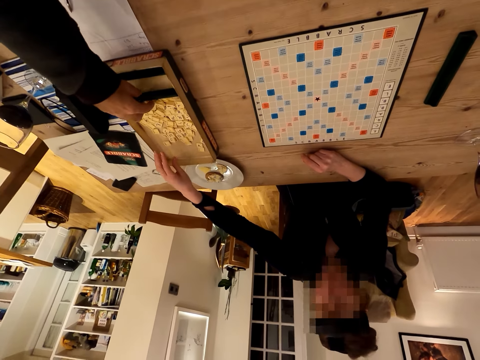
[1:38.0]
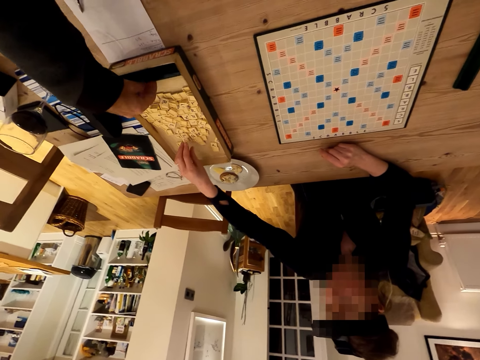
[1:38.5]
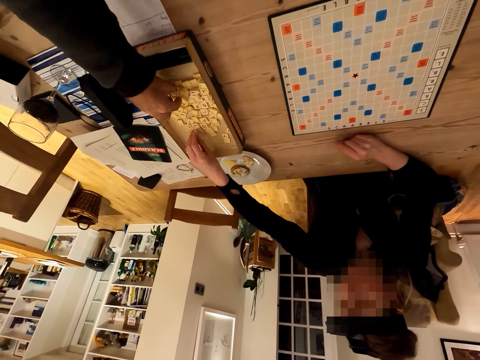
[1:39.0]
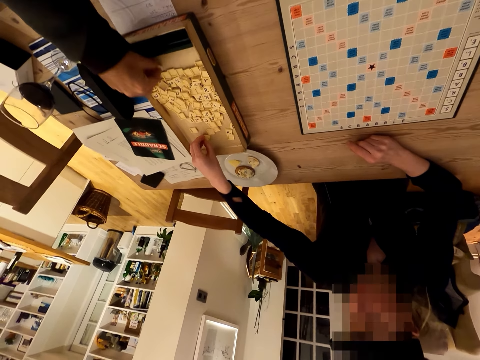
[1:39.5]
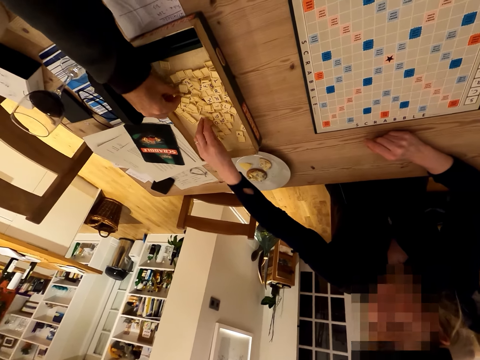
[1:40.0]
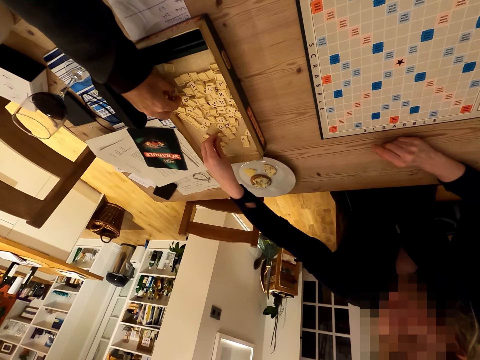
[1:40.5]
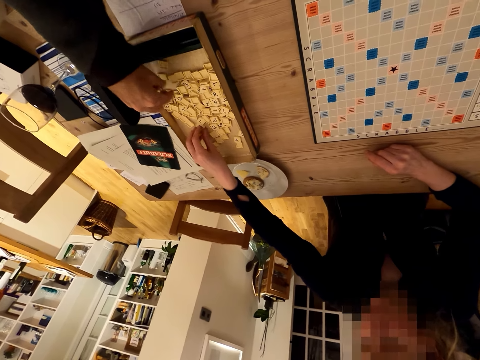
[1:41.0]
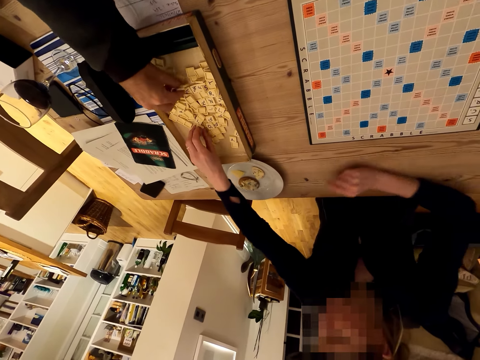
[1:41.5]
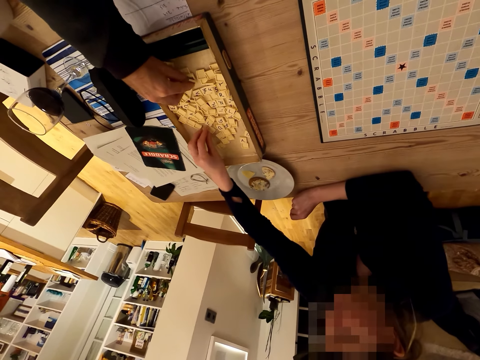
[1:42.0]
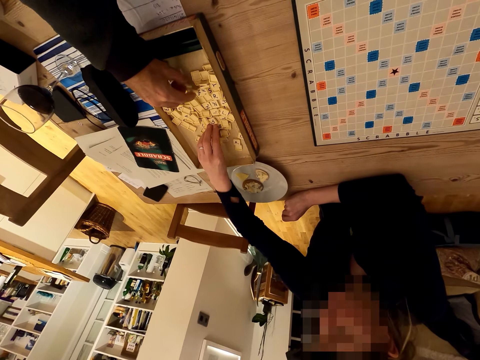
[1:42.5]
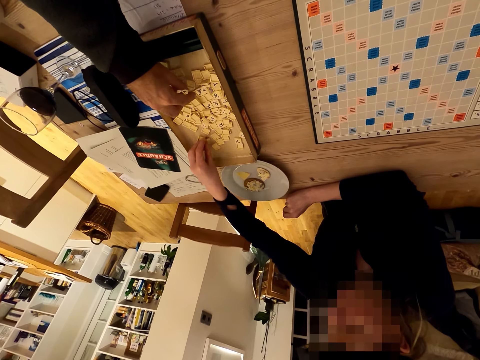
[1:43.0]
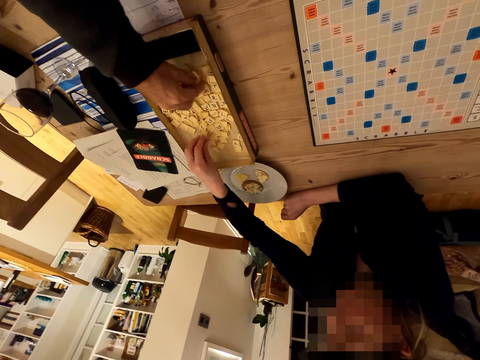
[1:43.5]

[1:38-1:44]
The camera wearer adjusts a rack in the scrabble box. The camera wearer and a woman upturn the tiles. The camera wearer arranges scrabble pieces alongside the woman.

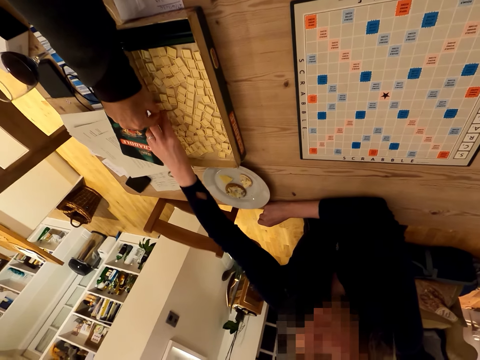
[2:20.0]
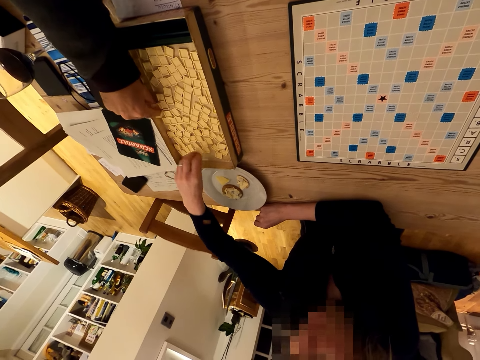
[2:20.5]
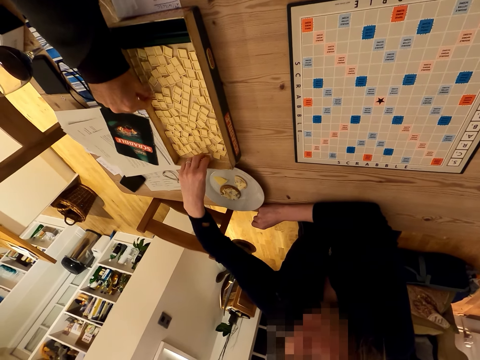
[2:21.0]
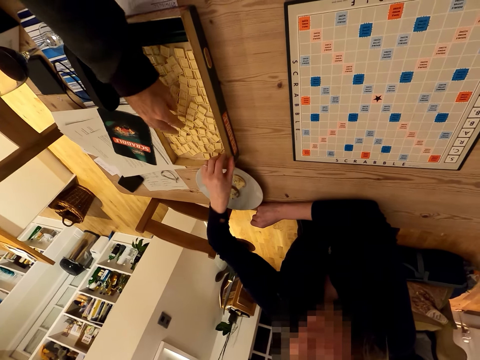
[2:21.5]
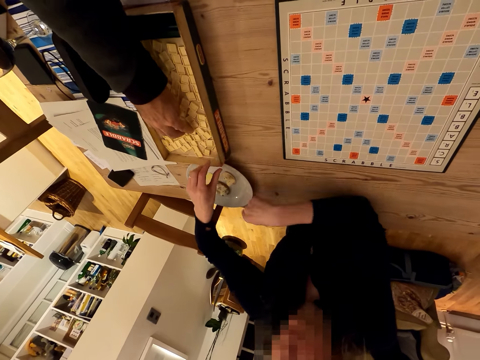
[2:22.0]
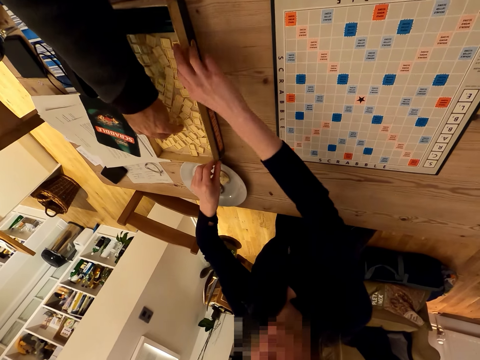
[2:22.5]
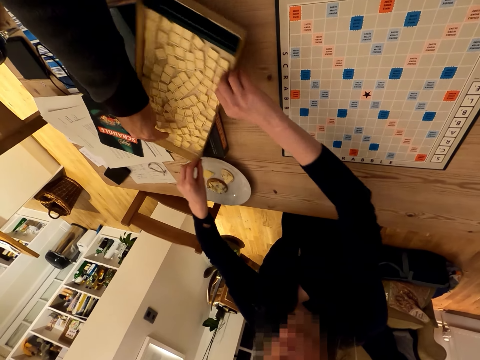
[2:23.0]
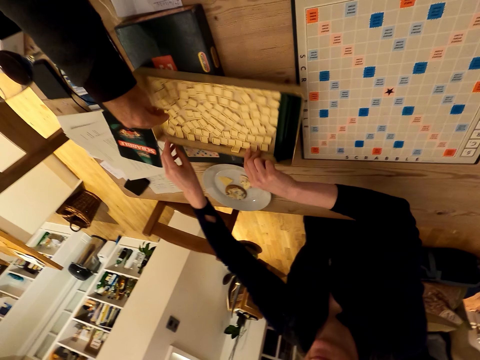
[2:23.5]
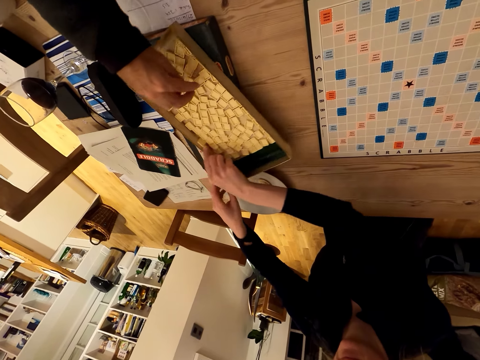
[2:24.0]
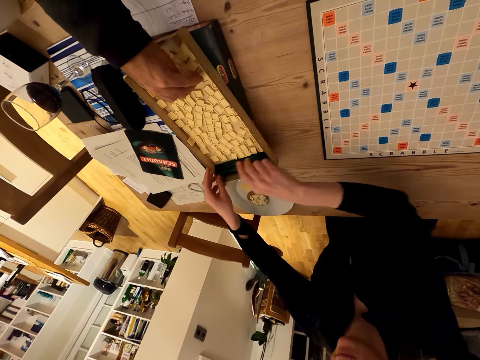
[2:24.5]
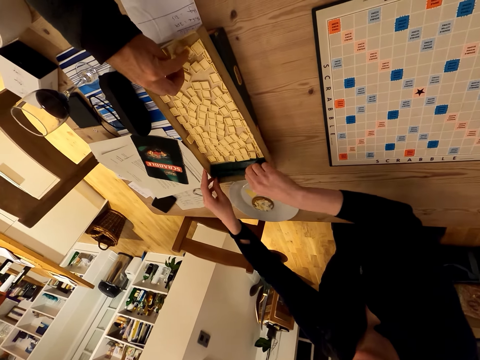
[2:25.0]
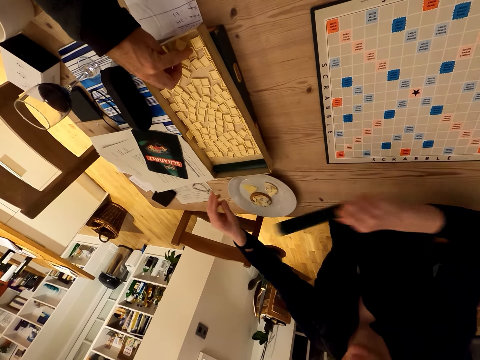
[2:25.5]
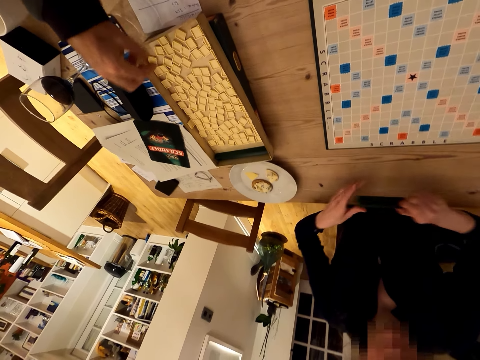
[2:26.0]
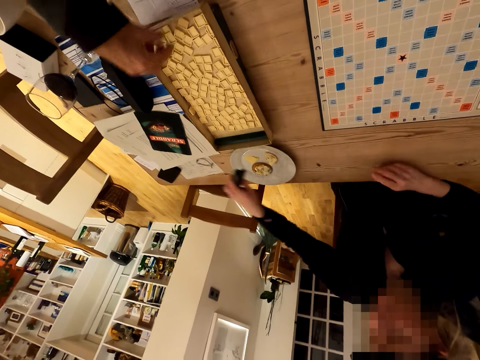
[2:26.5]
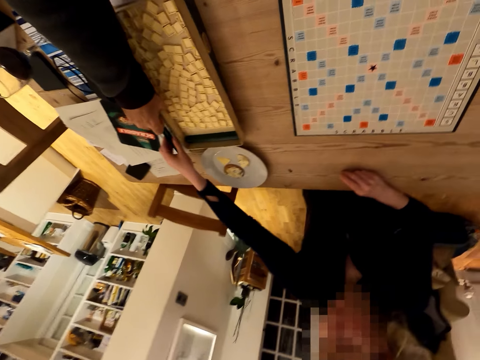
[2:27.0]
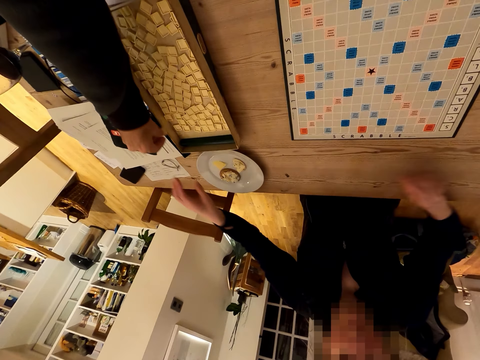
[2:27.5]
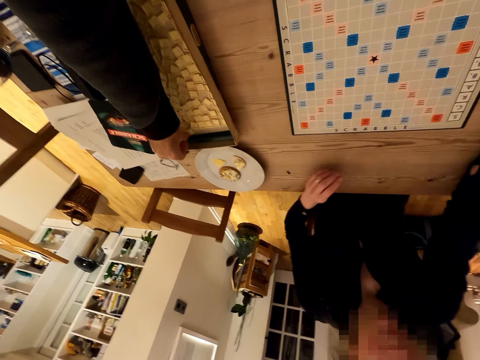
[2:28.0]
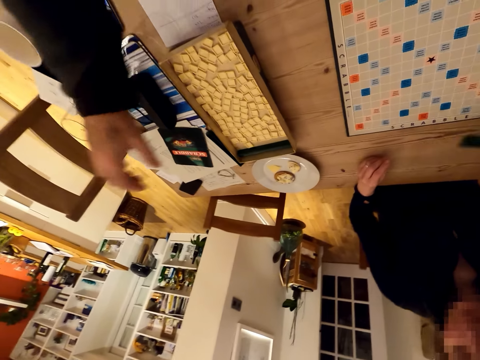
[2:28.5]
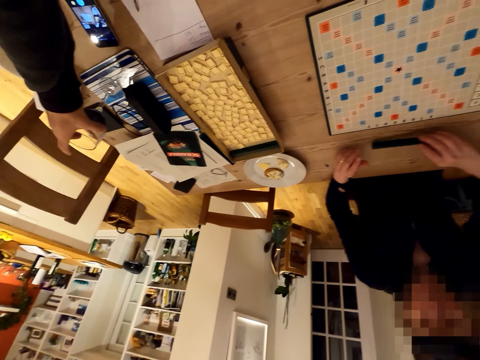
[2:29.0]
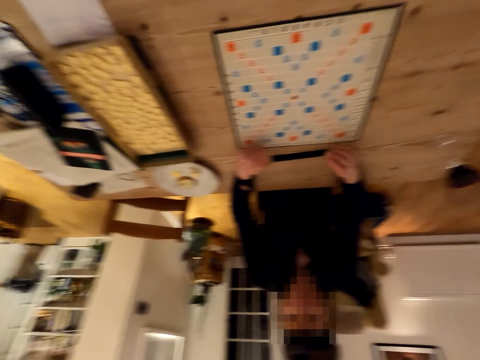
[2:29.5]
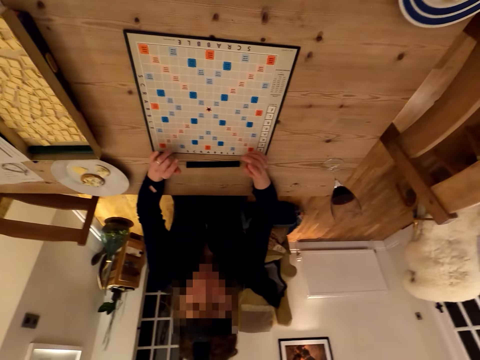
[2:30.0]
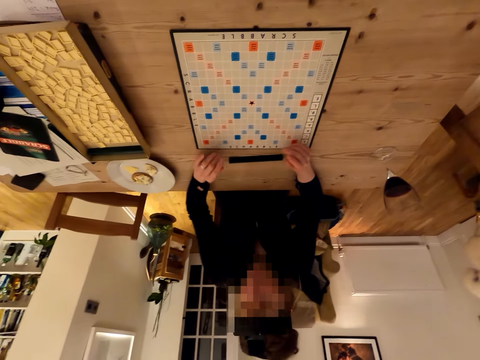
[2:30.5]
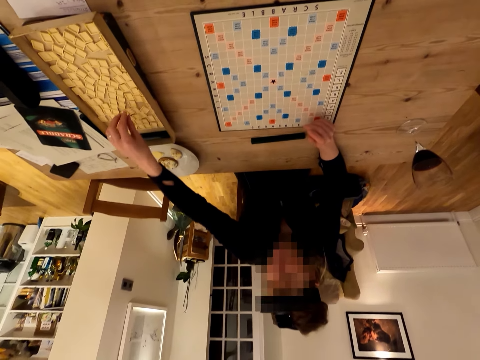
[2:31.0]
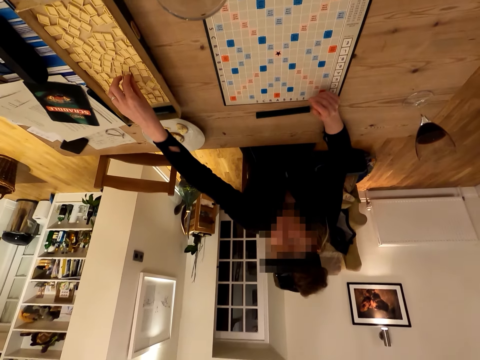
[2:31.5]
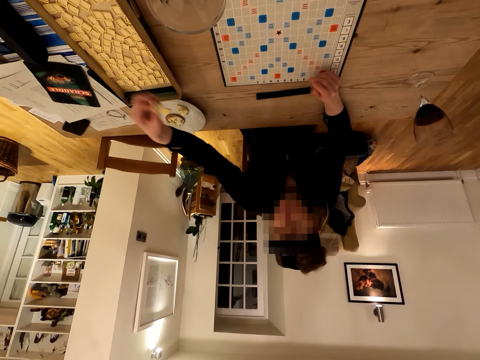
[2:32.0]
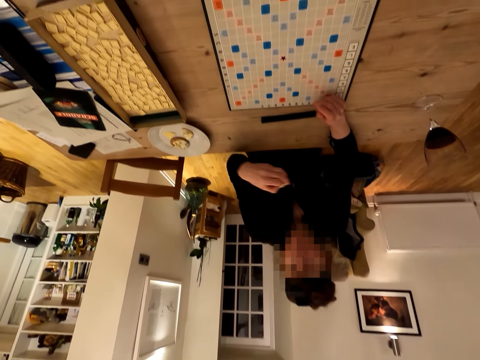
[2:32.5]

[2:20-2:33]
The camera wearer arranges the tiles in a scrabble box. A woman rotates the scrabble box. The woman takes a rack from the scrabble box and puts the rack on the table. The camera wearer puts a scrabble piece down. The woman holds the rack. The camera wearer picks up a wine glass from the table. The woman puts the rack on the table. The camera wearer looks on the scrabble board. The woman picks up a tile from the scrabble box. The camera wearer sips a drink.

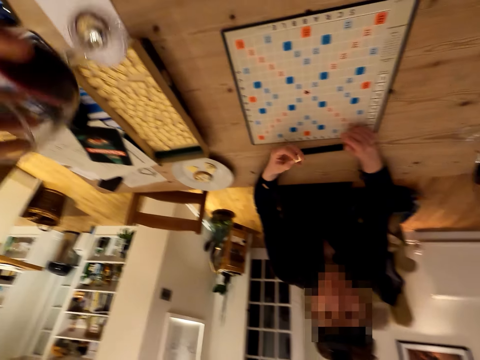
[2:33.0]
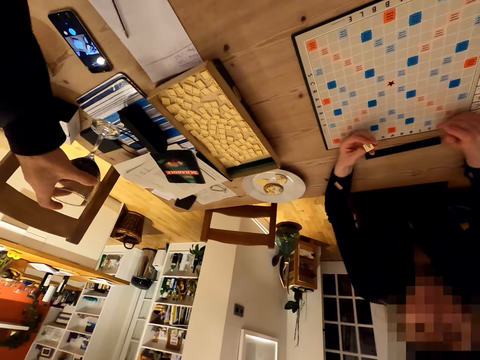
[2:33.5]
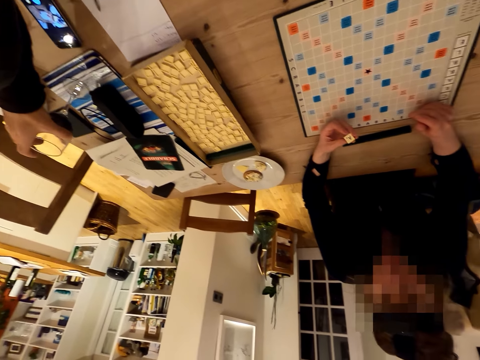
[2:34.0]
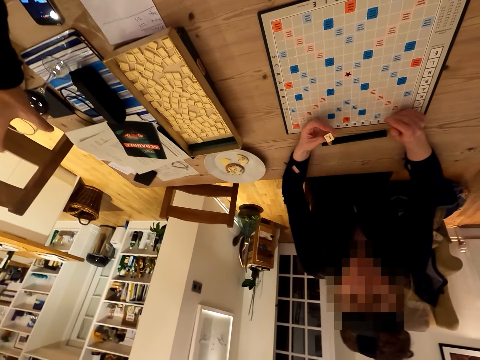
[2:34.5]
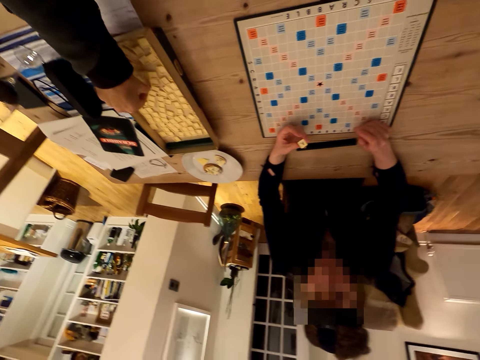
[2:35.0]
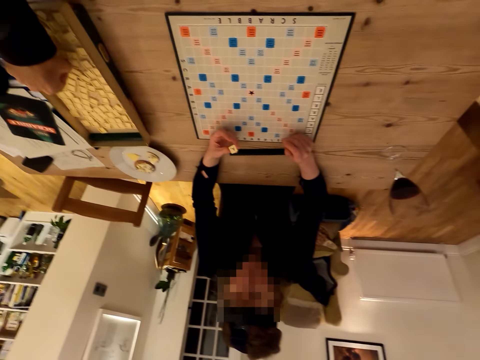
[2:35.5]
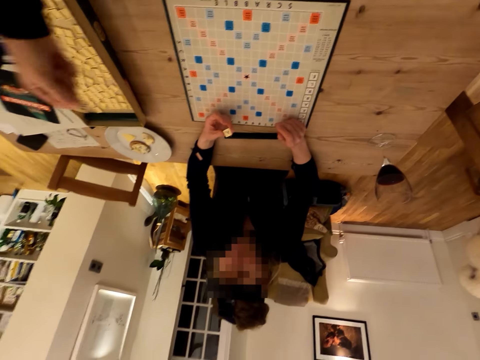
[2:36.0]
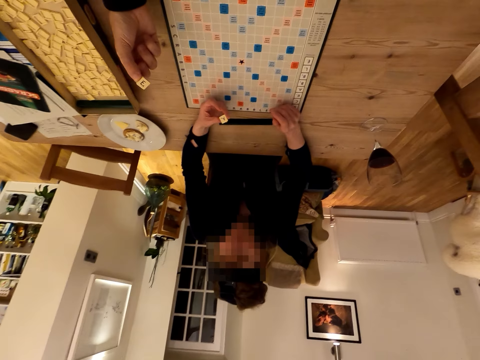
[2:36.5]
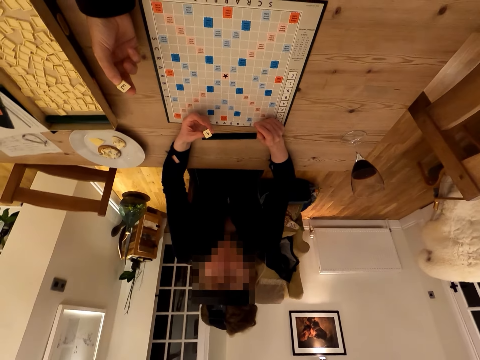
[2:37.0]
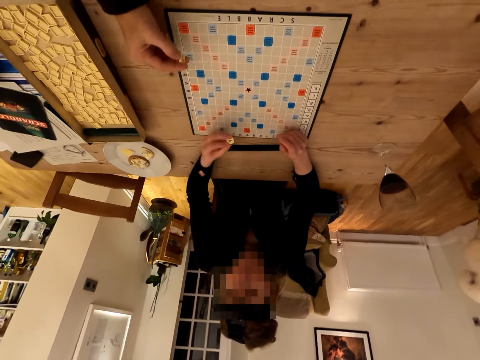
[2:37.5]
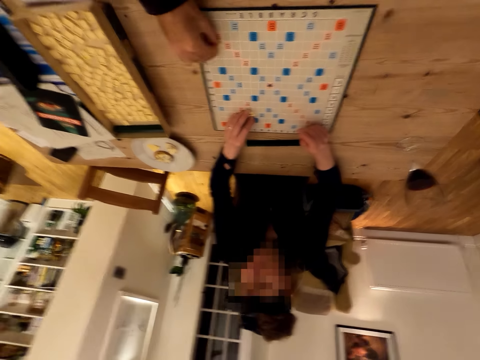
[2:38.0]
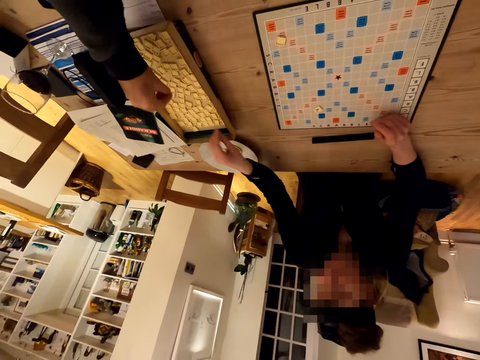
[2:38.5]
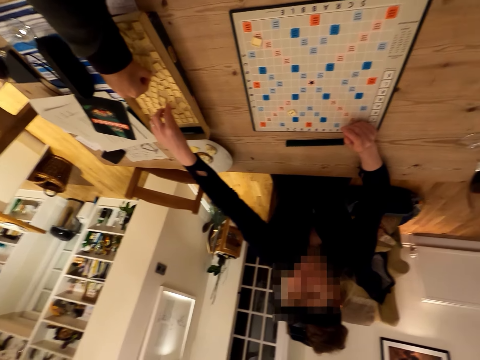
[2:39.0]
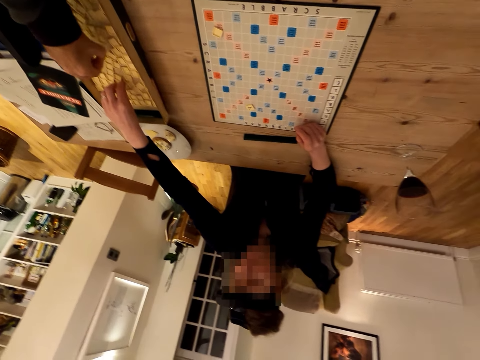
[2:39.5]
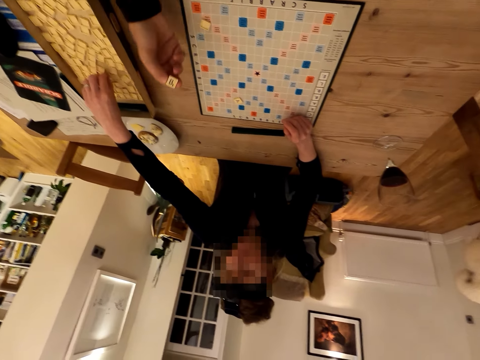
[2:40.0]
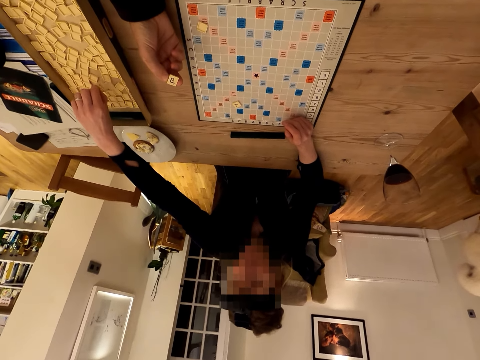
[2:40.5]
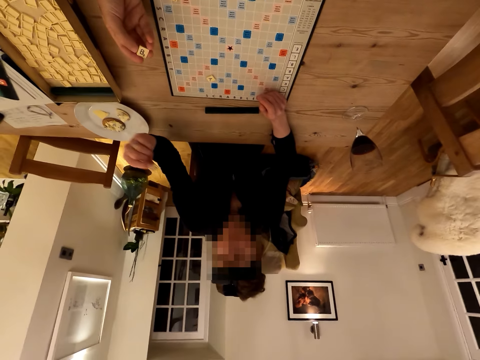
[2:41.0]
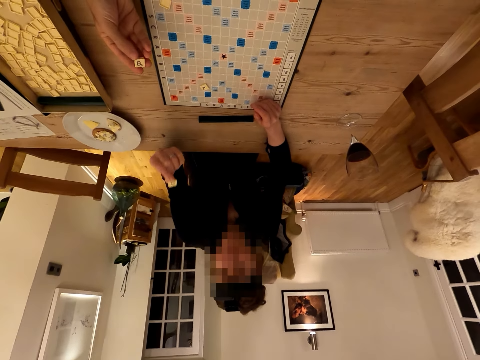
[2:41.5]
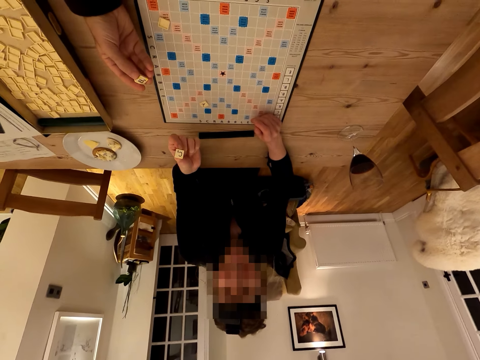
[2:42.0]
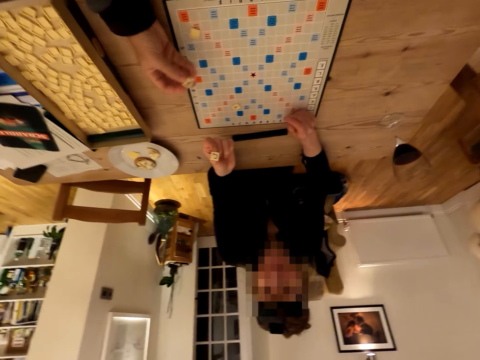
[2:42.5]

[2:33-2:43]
The camera wearer puts the wine glass on the table. They pick up a tile or scrabble piece from the scrabble box. A woman puts a tile on the board. The camera wearer places a tile on the board and picks up a tile from the scrabble box with the woman. The woman picks up a tile from the scrabble box. The camera wearer looks on the scrabble piece. The woman looks on the scrabble piece.
